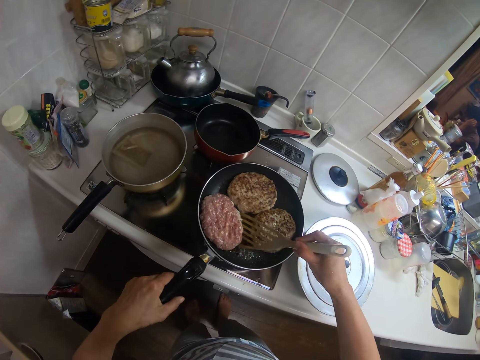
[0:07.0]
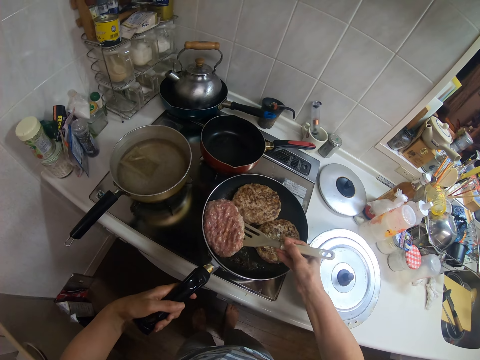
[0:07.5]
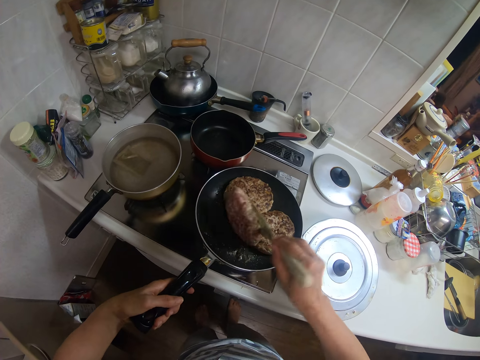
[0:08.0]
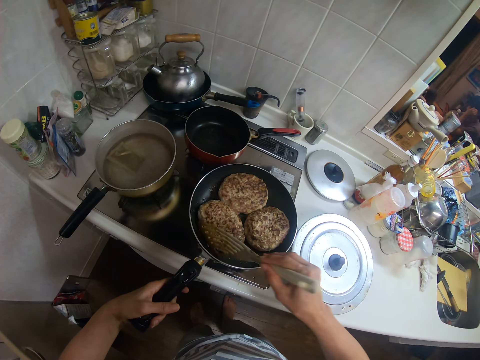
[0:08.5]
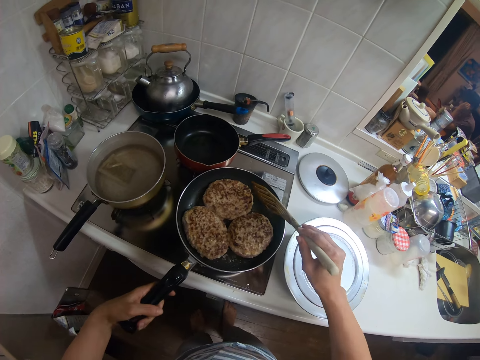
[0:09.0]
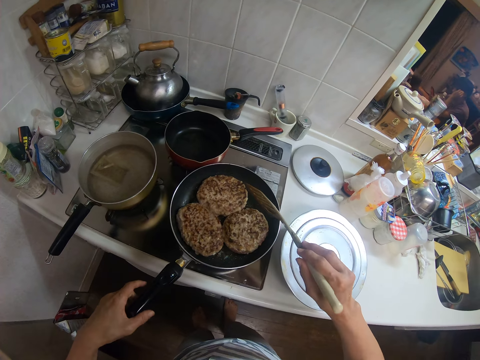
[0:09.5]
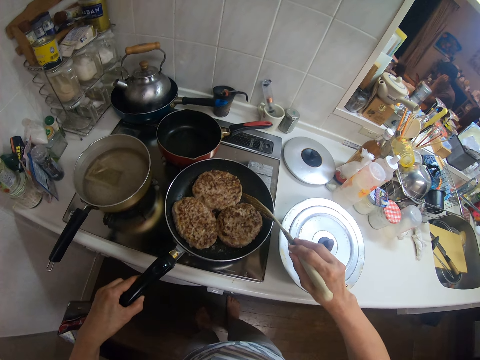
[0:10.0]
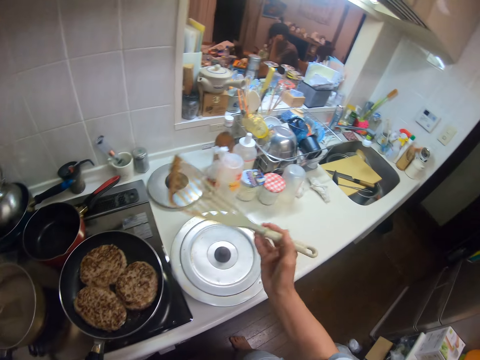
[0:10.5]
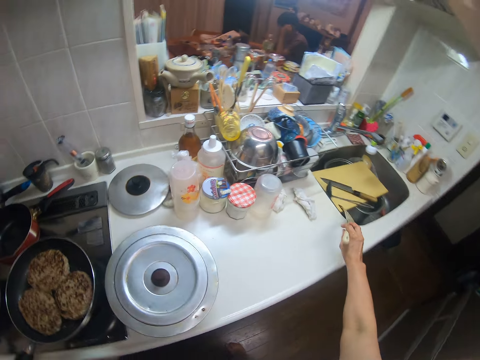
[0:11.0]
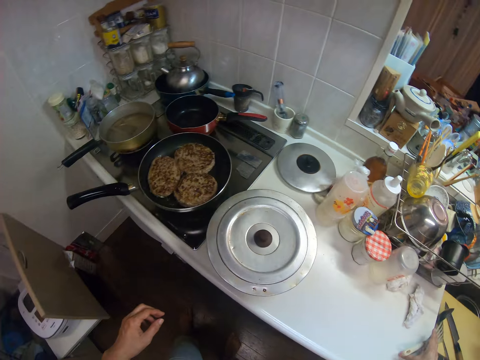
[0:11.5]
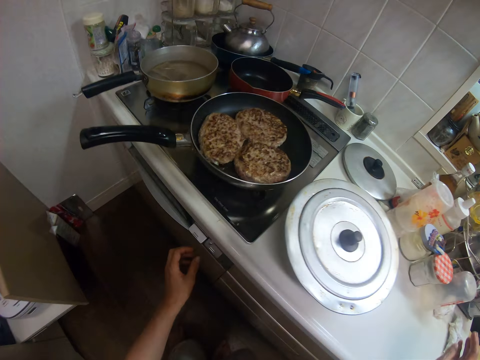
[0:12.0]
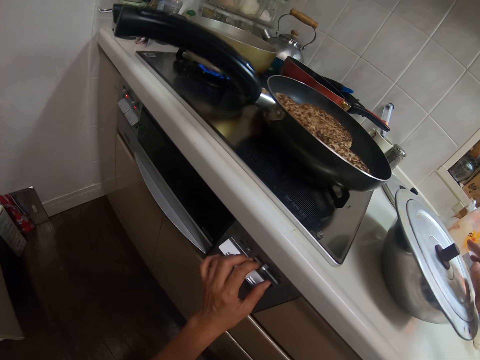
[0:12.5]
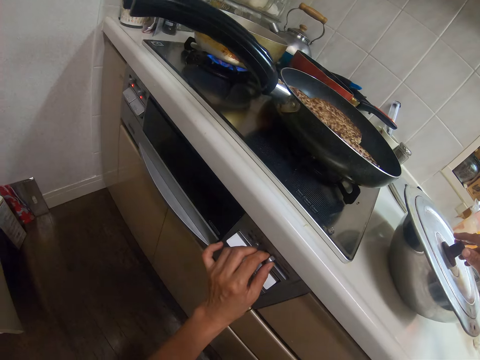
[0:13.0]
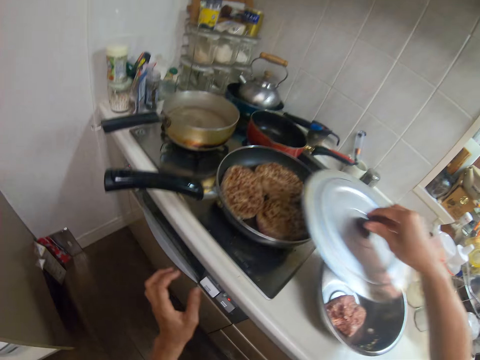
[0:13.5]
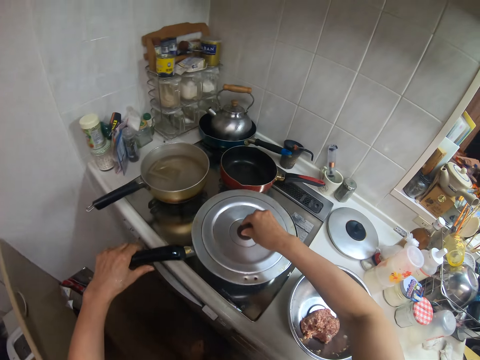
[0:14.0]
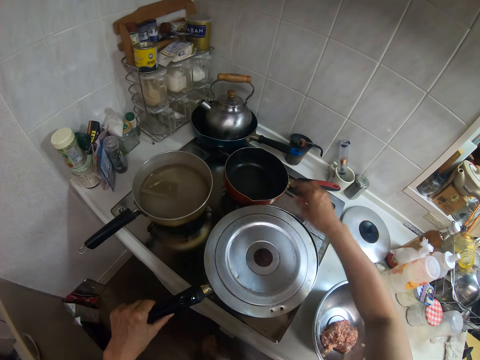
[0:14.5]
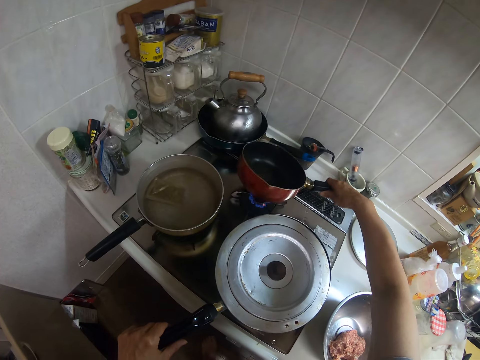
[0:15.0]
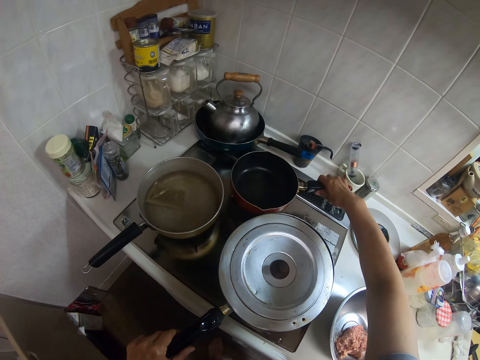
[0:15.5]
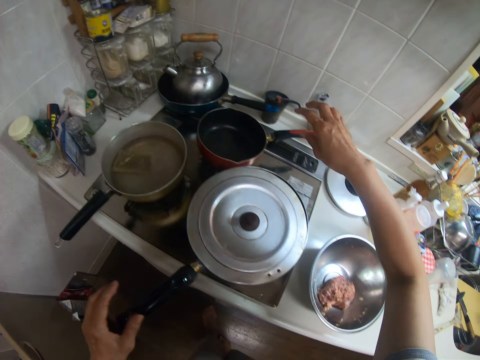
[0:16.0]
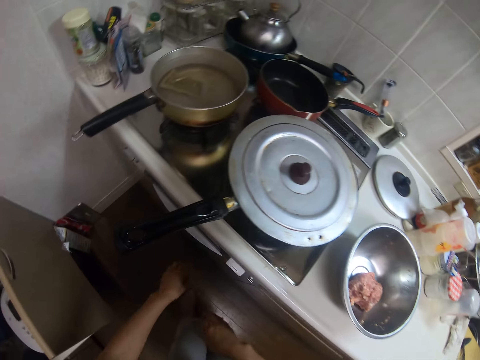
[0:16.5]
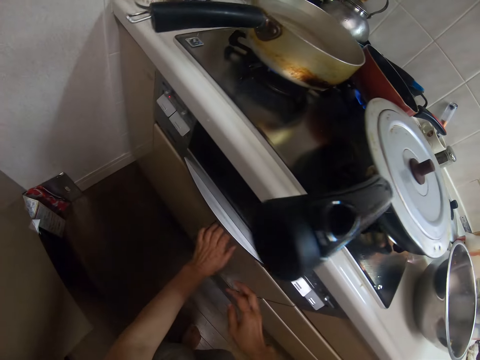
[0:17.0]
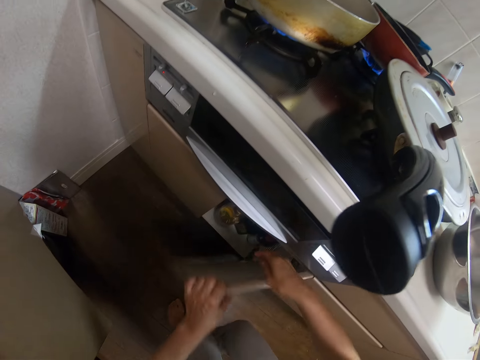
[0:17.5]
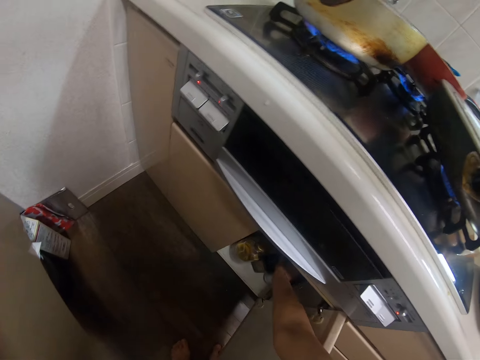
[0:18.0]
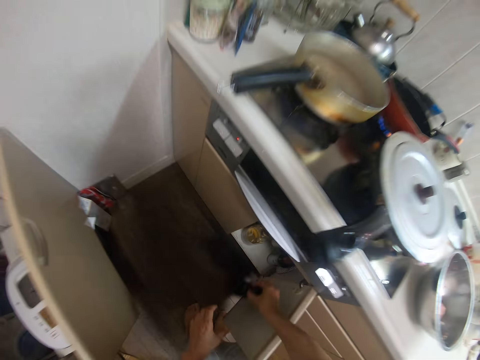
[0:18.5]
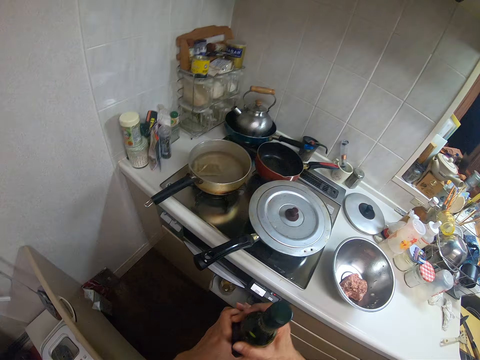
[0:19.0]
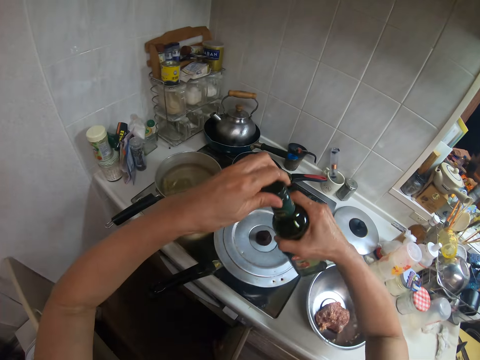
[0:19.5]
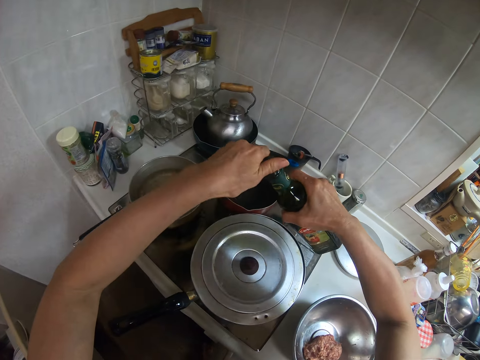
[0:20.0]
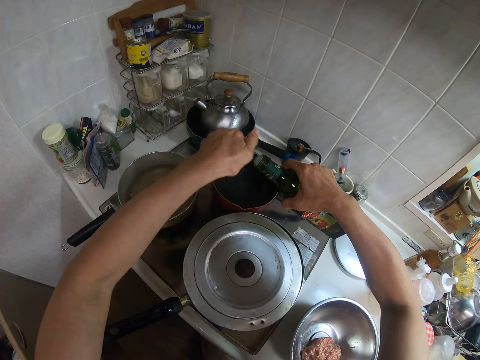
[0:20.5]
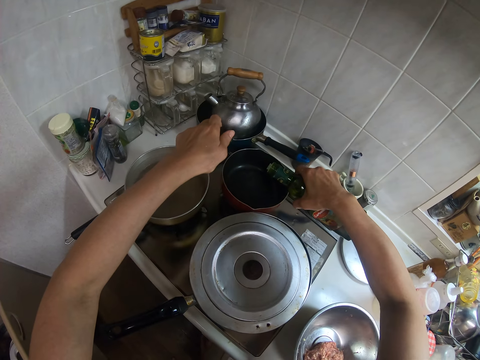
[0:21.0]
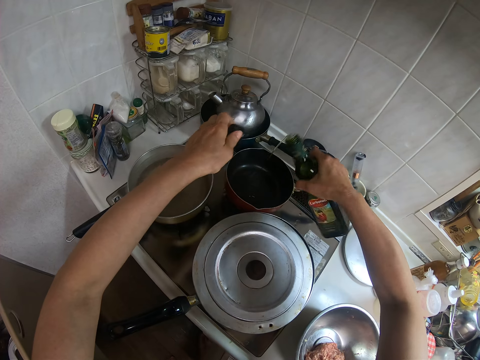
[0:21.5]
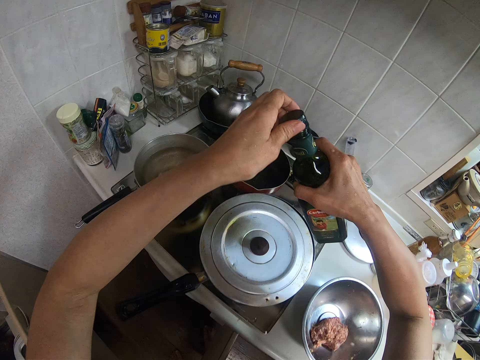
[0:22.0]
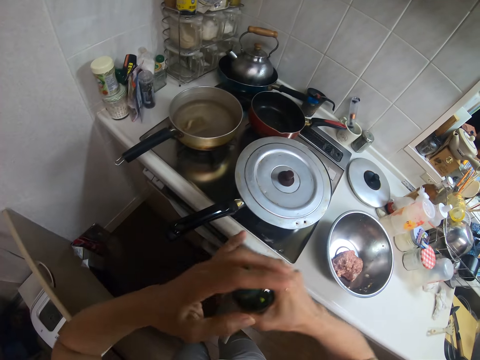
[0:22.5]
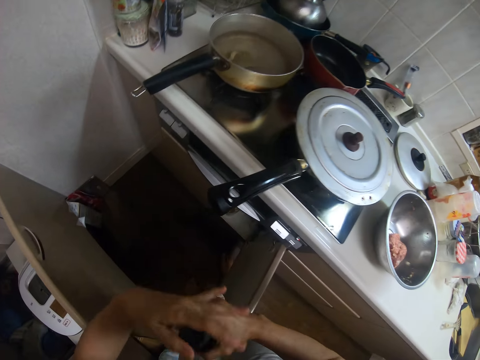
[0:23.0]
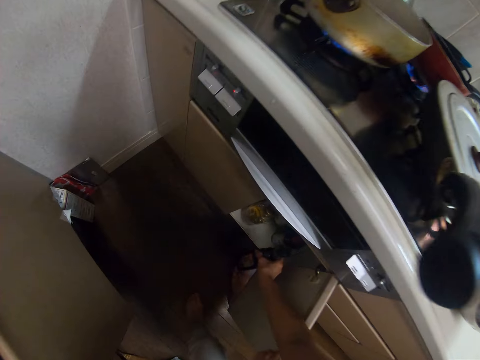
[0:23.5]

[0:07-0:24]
The camera wearer shakes the frying pan. She shakes a slotted spoon or spatula. She hits the spatula on the frying pan. She drops the spatula in a sink. She moves a knob on a cooker. She picks up a cover from a bowl. She touches the frying pan. She covers the frying pan with the cover. She holds the frying pan with her left hand. She picks up the frying pan from the cooker with her right hand. She drops the frying pan on the cooker. She opens a kitchen cabinet. She picks a bottle of oil from the kitchen cabinet. She opens the bottle of oil. She pours oil from the bottle into the frying pan. She covers the bottle of oil.

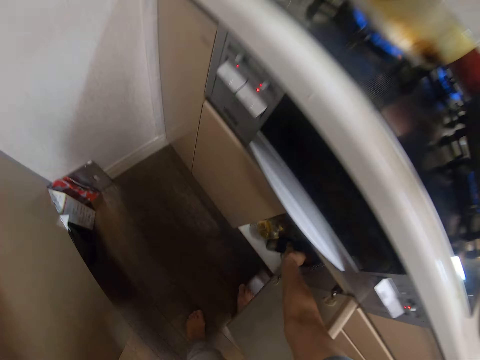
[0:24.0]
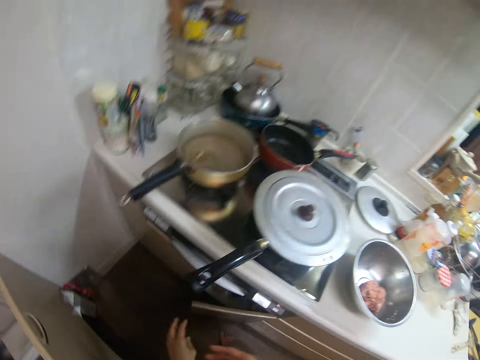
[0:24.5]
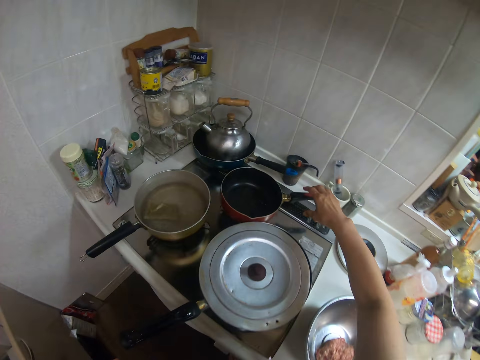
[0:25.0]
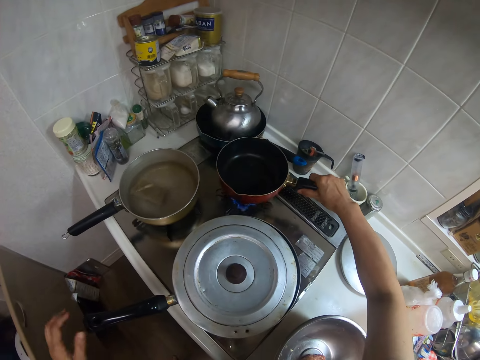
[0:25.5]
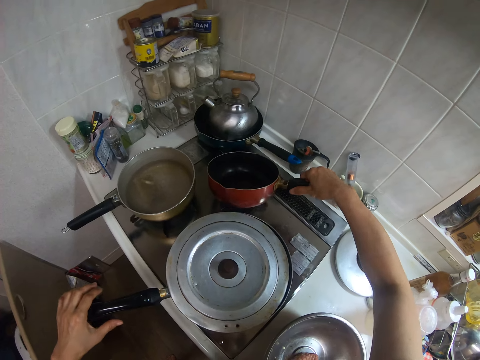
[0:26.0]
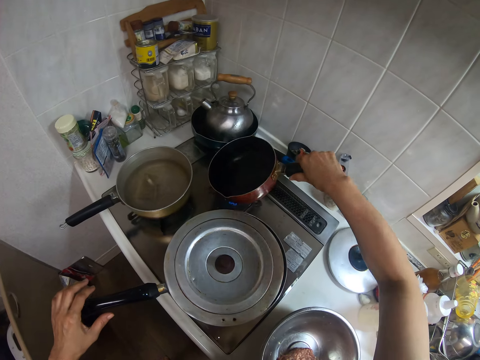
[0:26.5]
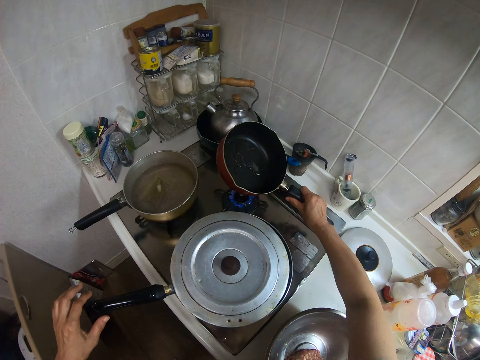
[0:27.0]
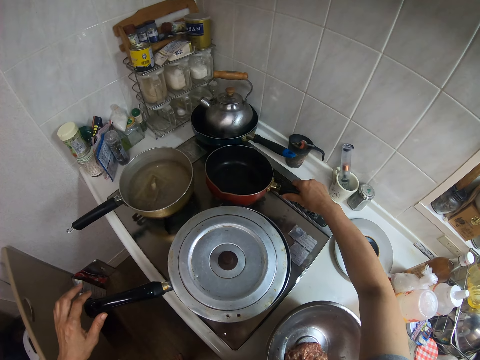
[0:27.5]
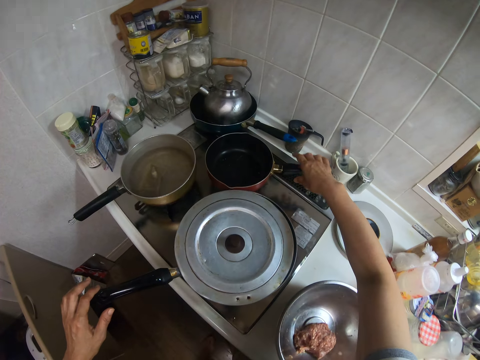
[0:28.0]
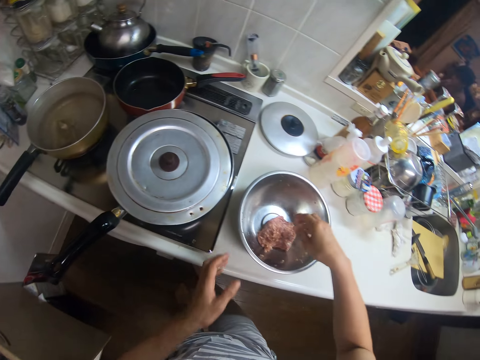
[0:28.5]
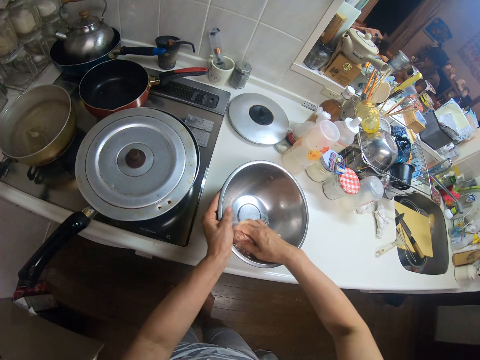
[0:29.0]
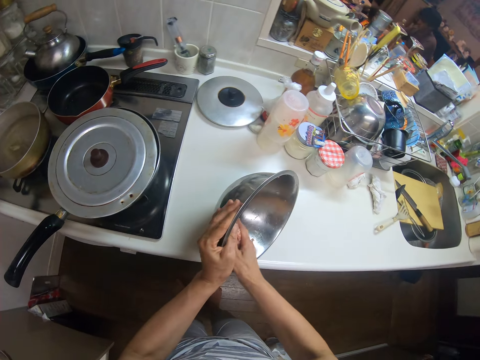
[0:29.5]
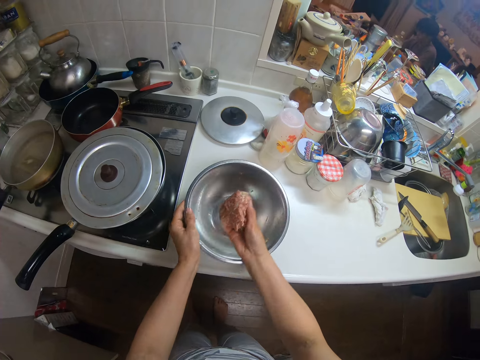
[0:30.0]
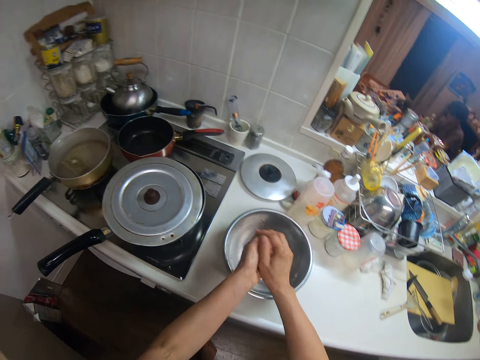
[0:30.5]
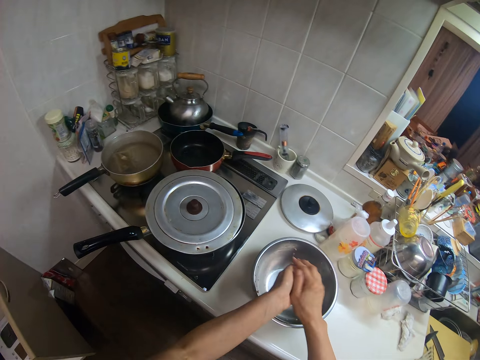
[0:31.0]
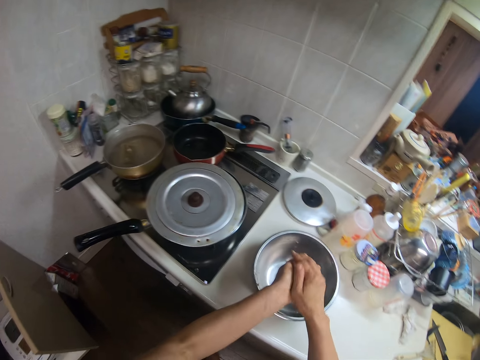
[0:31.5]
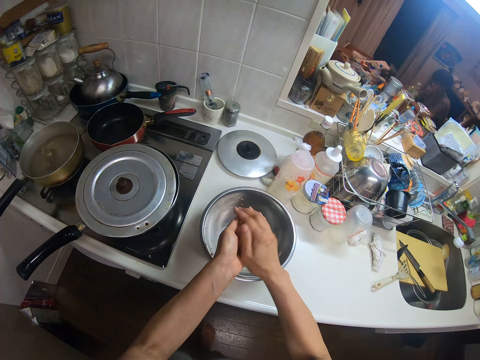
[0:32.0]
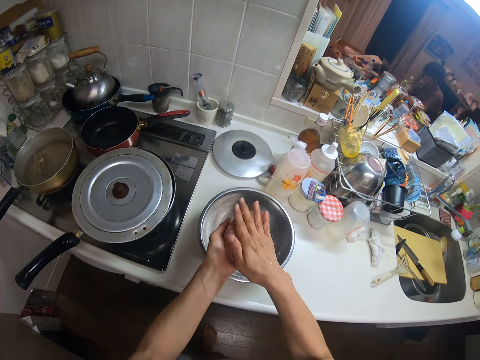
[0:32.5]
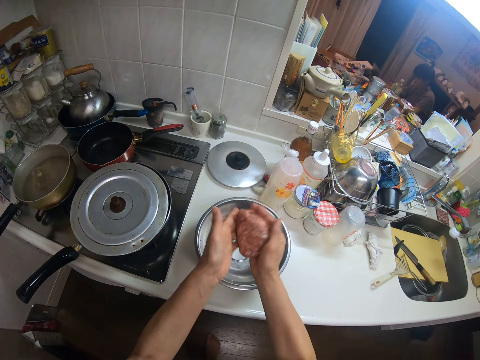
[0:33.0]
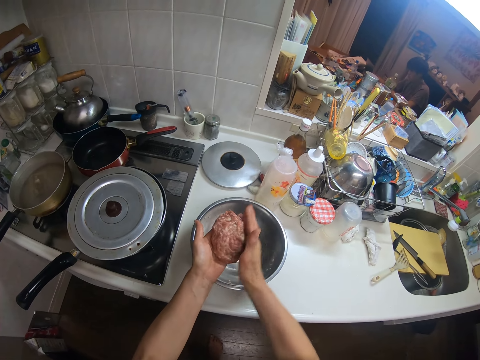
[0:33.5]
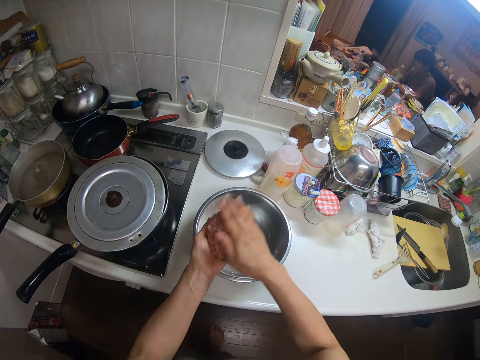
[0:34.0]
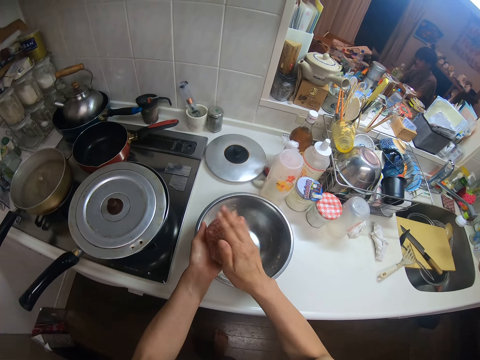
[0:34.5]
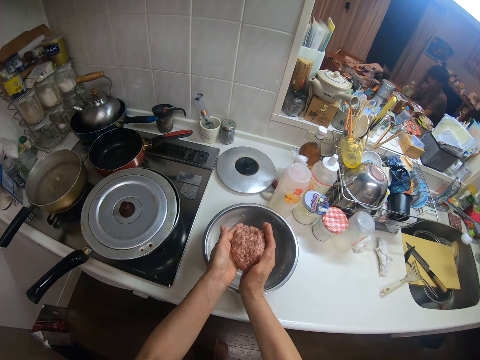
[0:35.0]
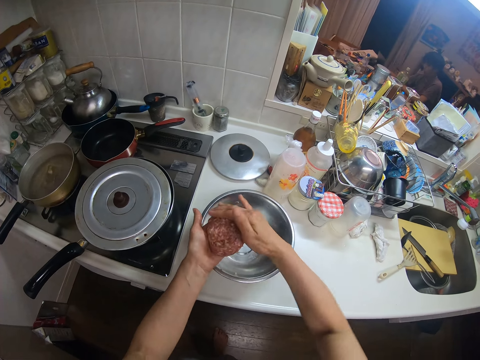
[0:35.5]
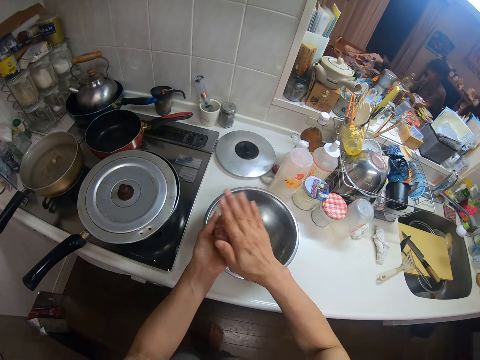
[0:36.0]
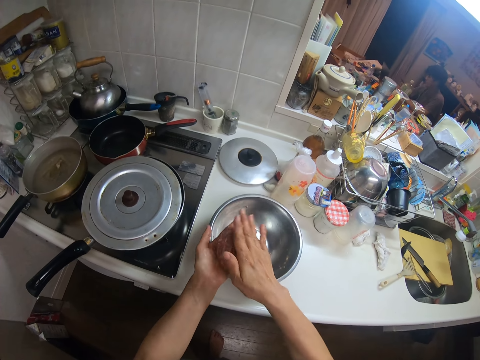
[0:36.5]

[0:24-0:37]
The camera wearer drops the bottle of oil in the kitchen cabinet. She closes the kitchen cabinet. She lifts the pan, turns the frying pan and drops the pan. She picks up a meatloaf or meat ball from the bowl. She molds the meat ball. She pats the meatloaf with her hands.
